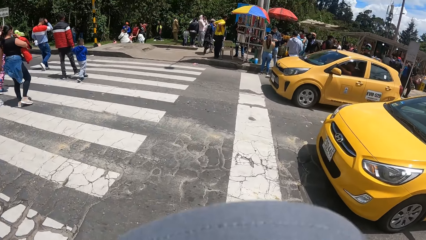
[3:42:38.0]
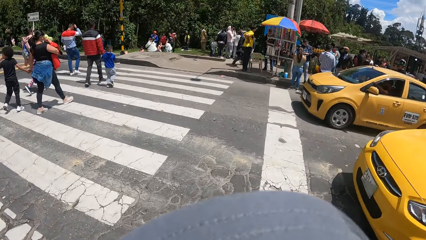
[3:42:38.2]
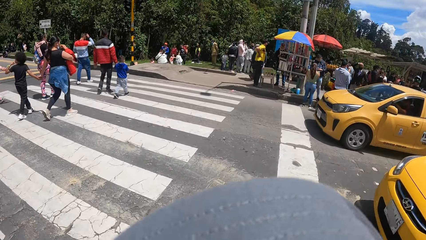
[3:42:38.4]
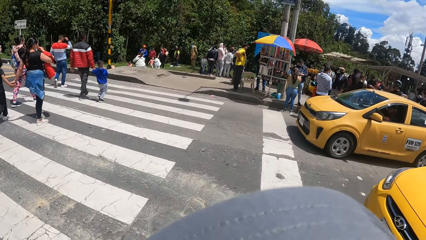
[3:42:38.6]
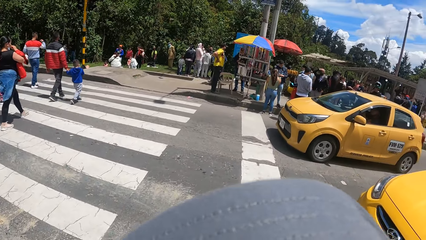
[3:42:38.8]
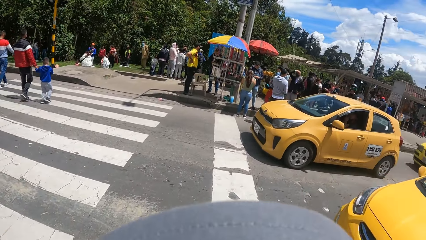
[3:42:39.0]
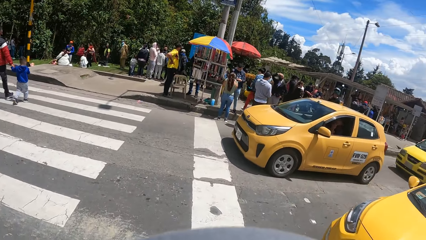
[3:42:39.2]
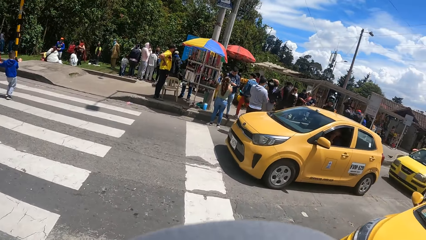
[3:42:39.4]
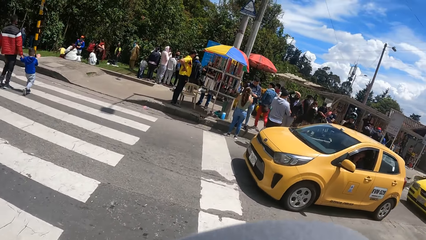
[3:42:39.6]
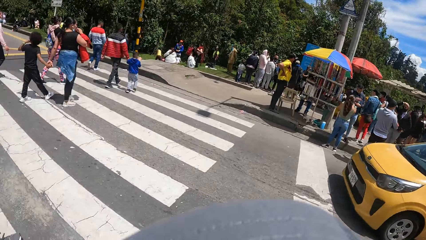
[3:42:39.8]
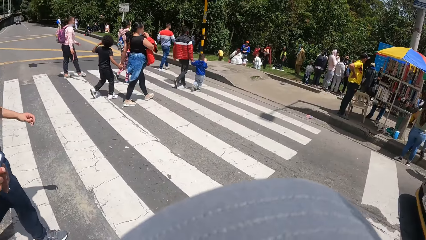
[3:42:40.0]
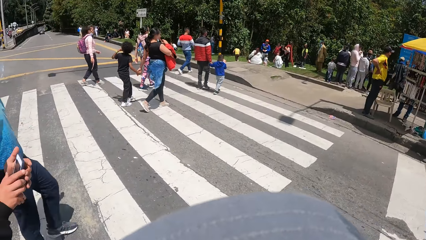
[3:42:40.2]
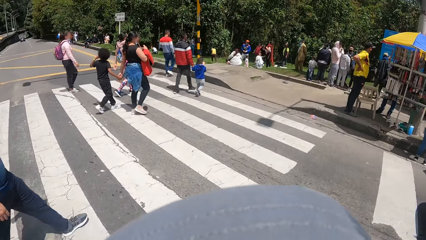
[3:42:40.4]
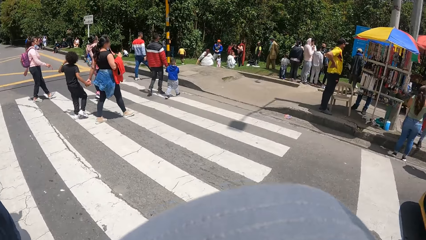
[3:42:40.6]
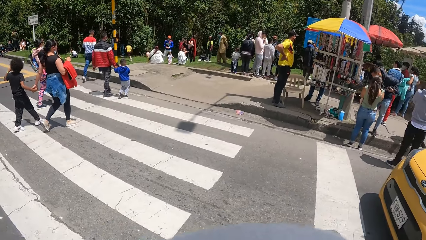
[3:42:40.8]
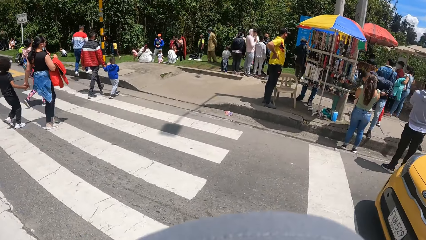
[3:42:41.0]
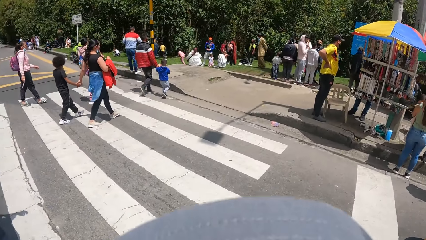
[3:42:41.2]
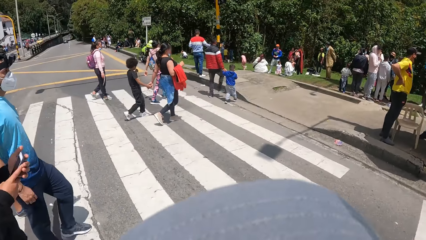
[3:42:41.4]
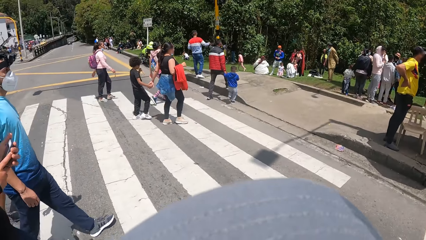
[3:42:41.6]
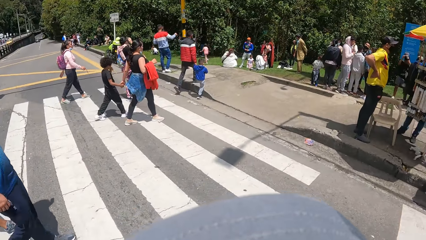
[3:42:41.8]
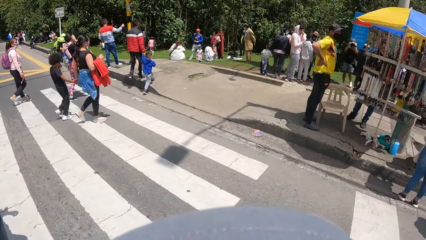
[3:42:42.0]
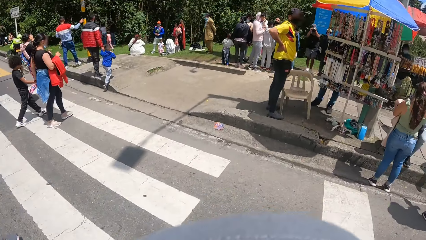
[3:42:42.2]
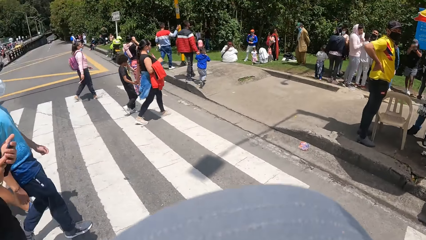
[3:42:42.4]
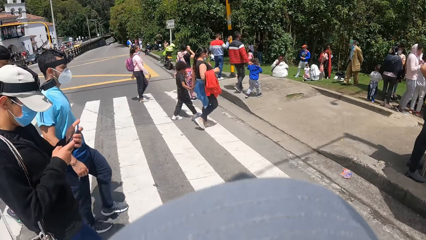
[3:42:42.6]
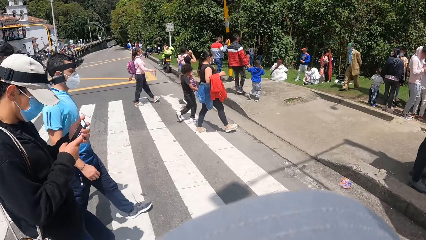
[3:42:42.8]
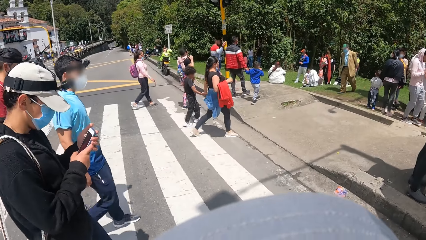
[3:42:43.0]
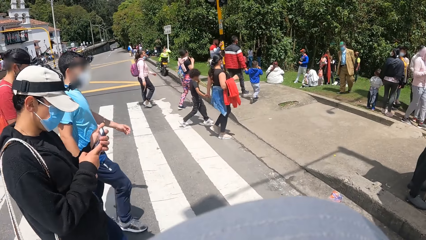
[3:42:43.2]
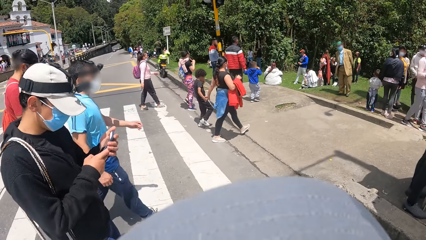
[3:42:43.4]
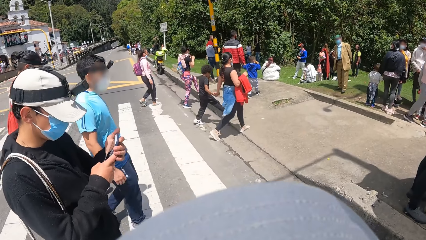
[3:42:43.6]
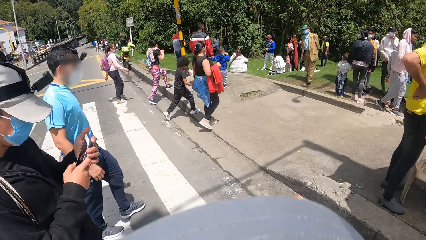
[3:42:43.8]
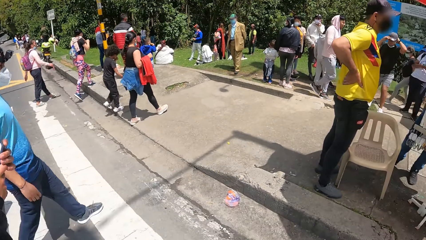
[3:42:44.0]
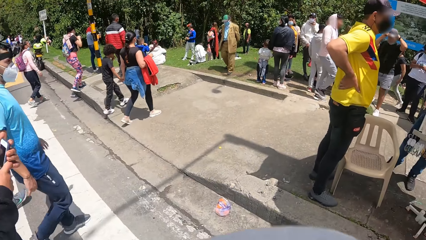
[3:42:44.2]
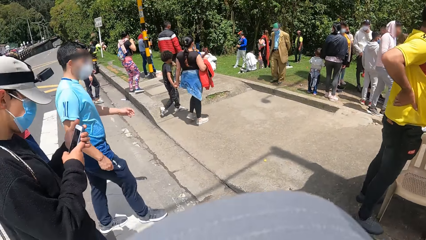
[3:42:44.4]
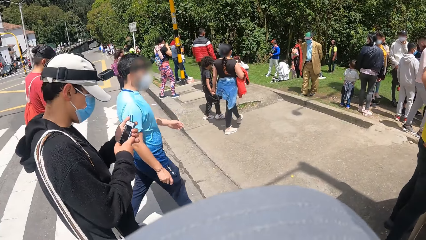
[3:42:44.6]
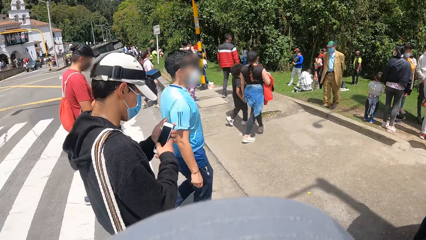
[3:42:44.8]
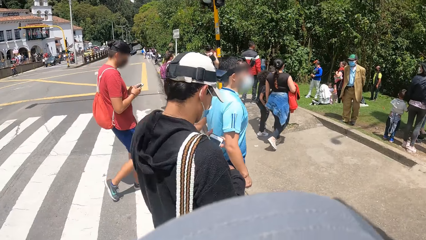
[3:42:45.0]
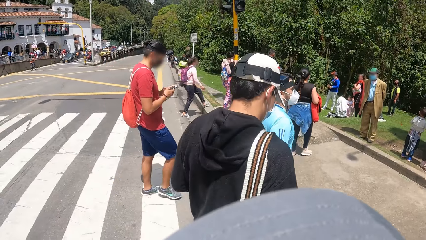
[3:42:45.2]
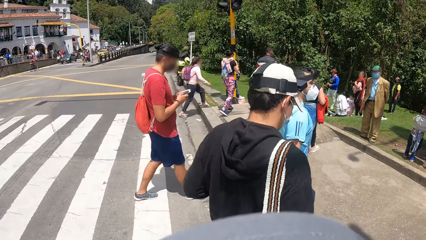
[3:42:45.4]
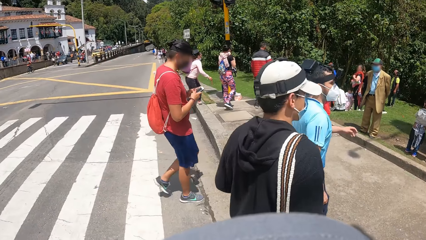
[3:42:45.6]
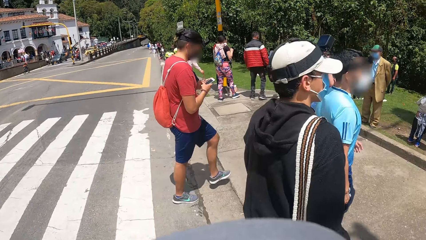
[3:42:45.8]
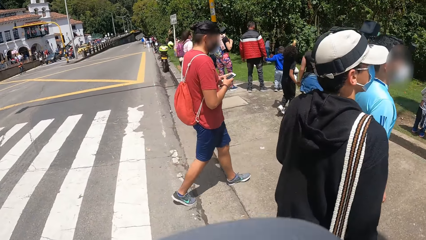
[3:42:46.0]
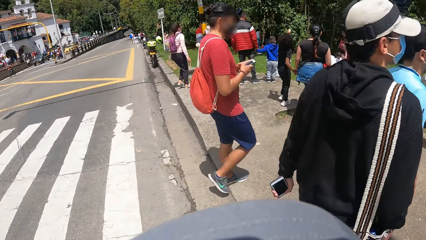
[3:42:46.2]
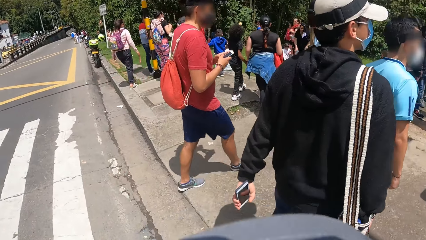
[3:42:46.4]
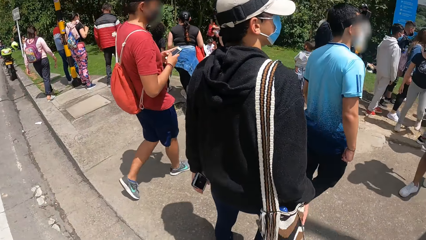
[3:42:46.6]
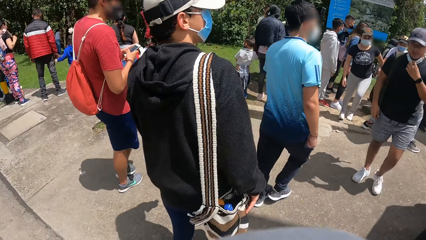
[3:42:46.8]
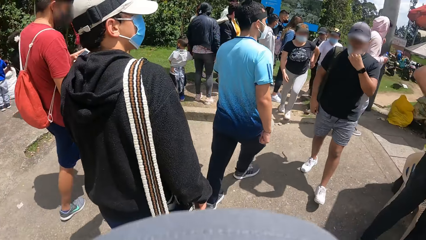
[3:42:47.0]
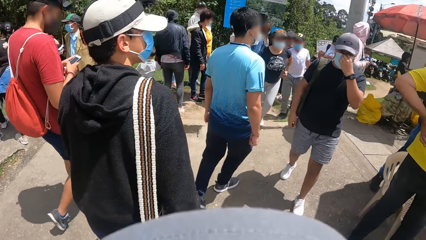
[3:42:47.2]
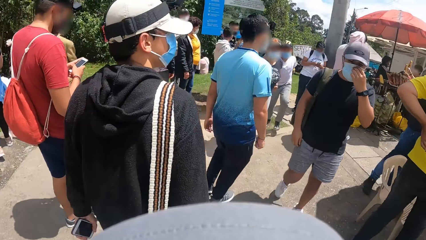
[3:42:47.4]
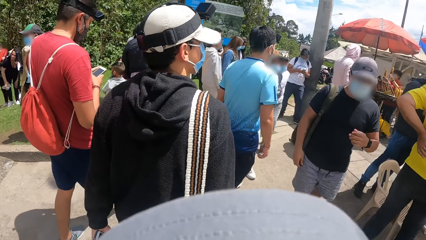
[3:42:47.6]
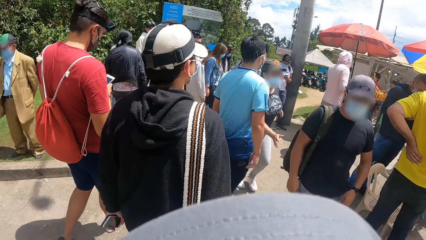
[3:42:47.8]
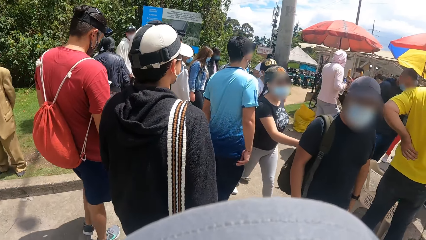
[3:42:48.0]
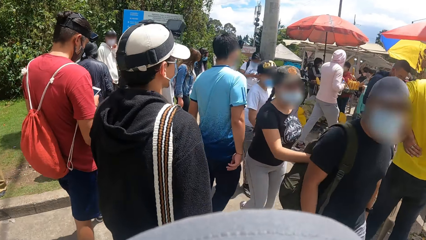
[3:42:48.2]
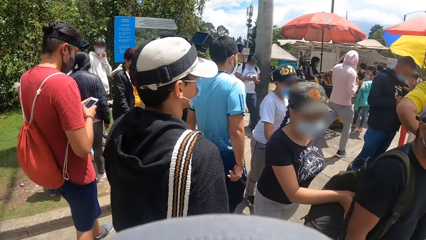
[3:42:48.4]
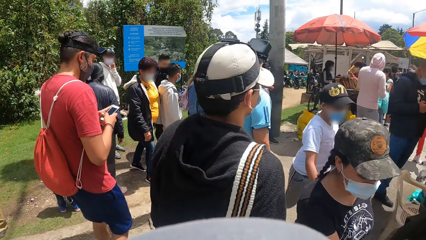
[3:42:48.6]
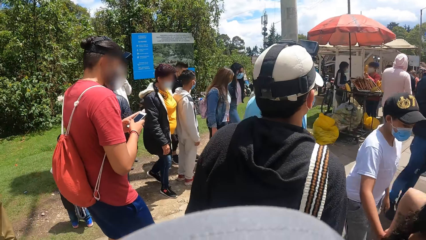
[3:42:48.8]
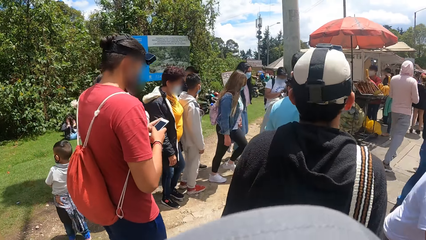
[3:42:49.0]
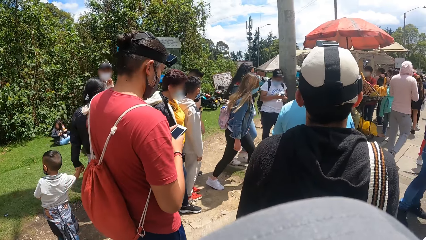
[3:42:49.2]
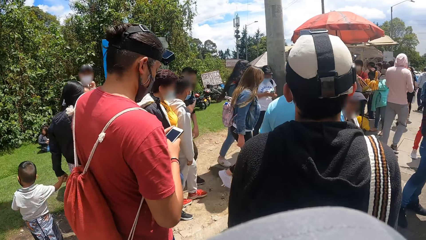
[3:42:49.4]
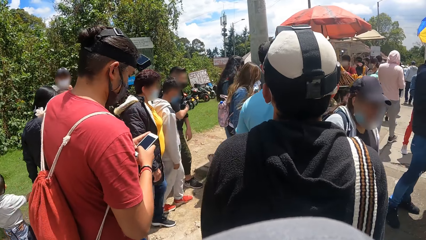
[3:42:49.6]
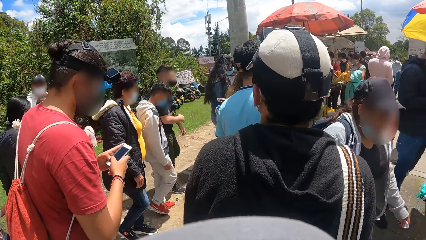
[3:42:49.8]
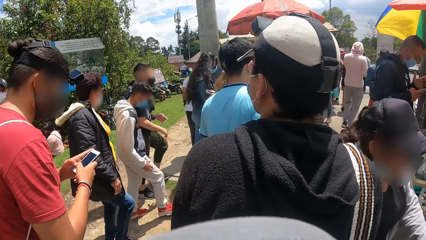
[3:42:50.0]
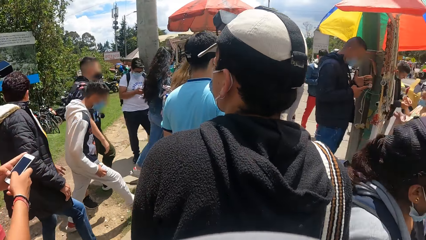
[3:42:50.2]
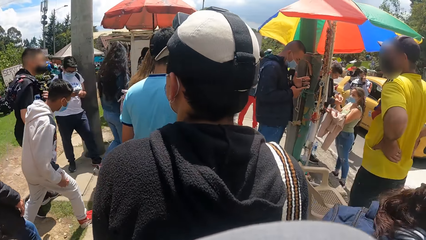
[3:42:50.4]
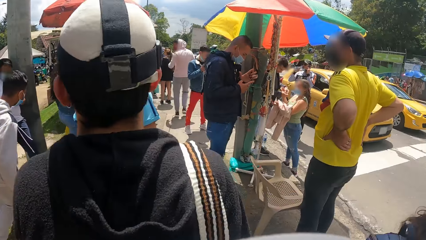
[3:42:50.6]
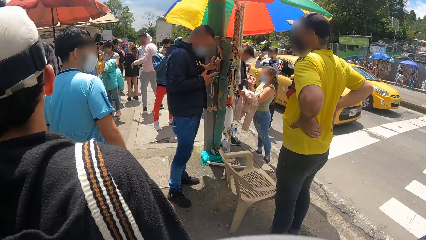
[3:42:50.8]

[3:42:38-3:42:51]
The camera wearer crosses a road. A man operates a phone with both hands. Another man crosses the road. A third man walks around. The camera wearer looks around. The third man operates the phone with both hands.

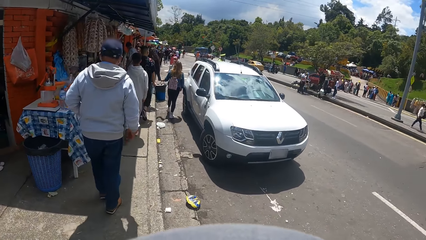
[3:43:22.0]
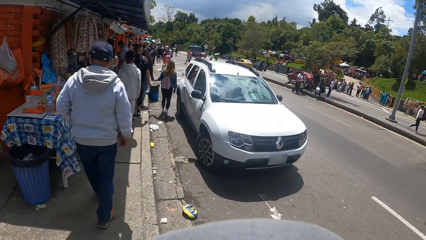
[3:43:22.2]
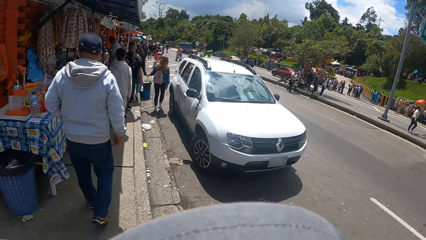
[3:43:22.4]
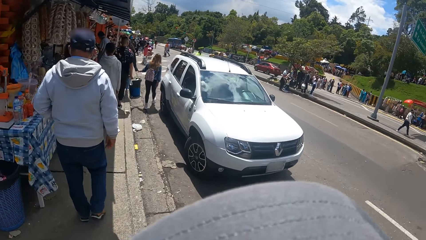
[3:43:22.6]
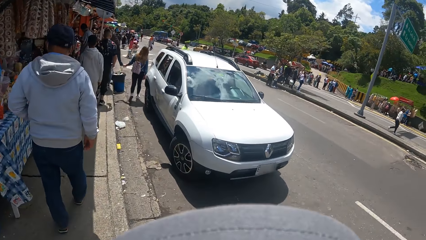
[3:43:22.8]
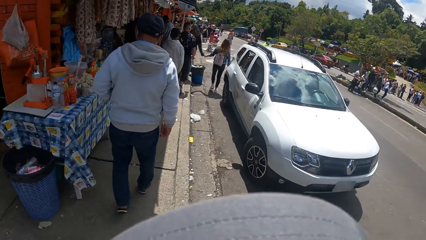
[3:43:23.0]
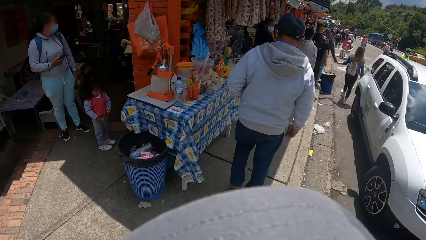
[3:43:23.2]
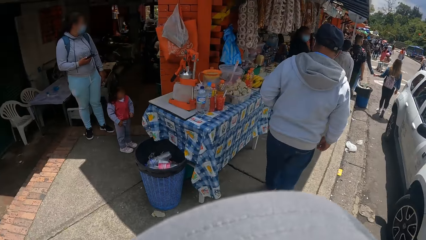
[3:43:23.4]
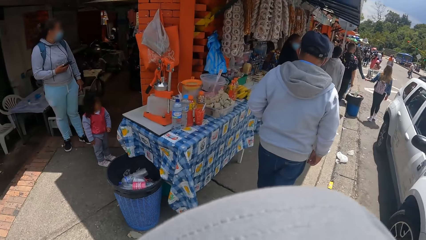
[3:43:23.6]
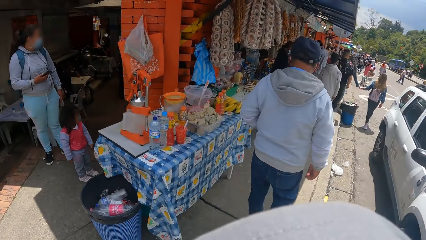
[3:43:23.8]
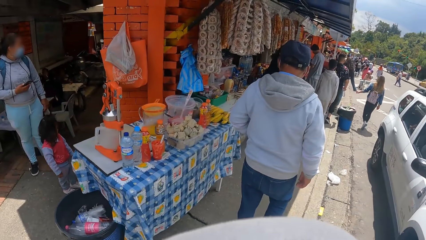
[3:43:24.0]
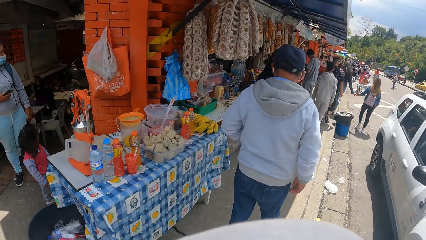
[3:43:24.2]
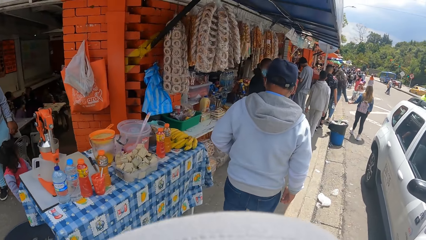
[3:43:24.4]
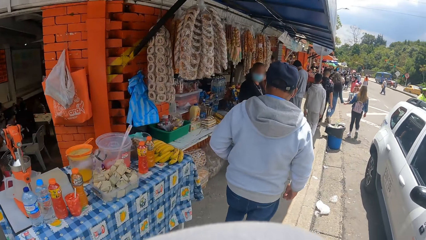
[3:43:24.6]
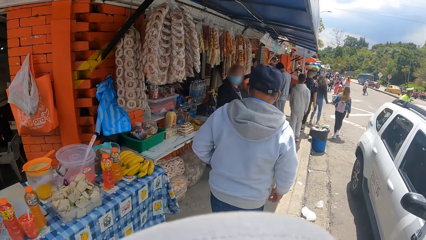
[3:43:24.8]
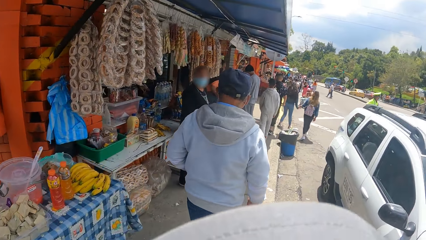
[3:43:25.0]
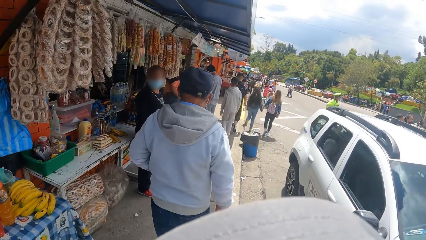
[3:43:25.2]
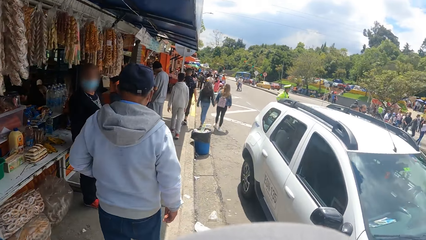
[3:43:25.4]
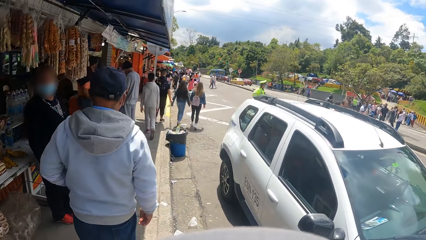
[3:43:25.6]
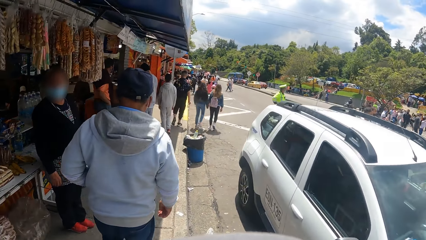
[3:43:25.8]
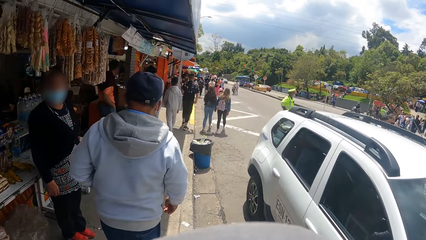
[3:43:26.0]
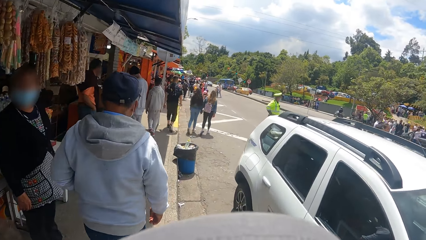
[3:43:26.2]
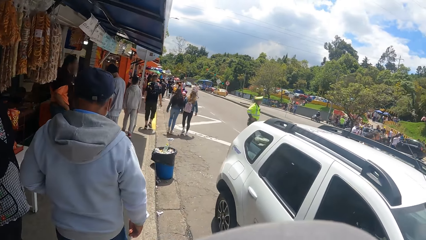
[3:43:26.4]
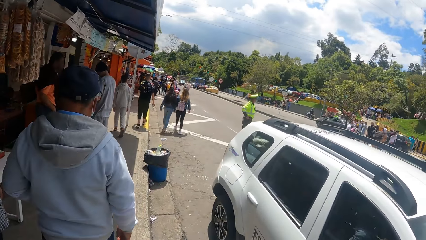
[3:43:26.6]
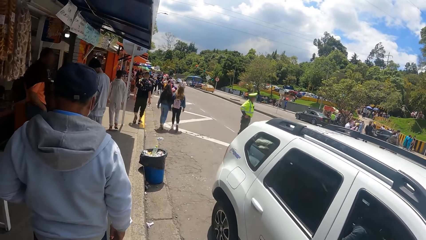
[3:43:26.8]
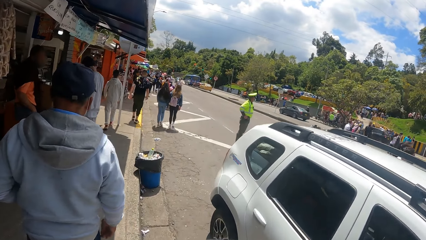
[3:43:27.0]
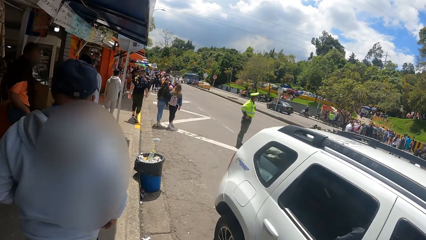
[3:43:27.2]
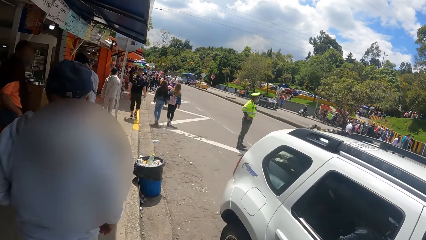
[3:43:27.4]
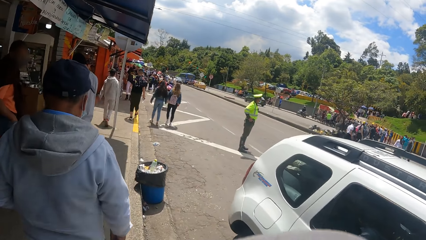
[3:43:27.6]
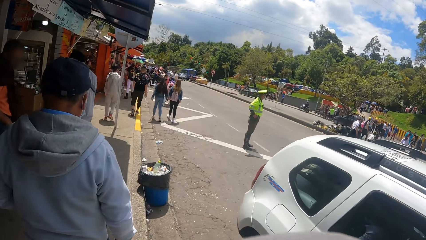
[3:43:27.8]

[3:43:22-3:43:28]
The camera wearer looks around.
